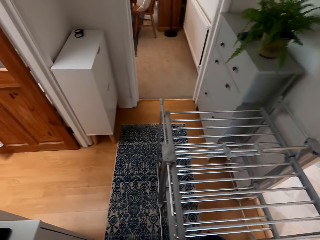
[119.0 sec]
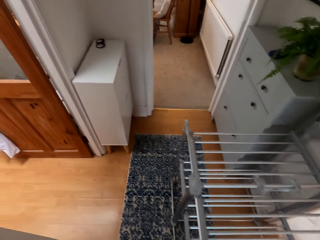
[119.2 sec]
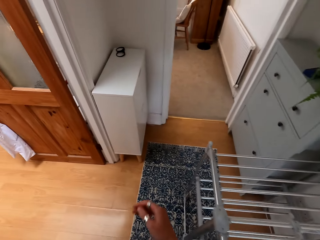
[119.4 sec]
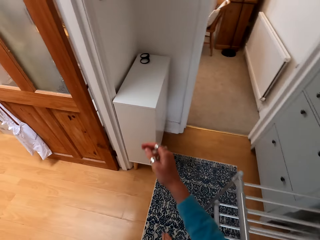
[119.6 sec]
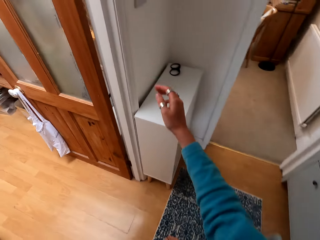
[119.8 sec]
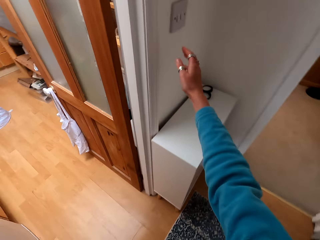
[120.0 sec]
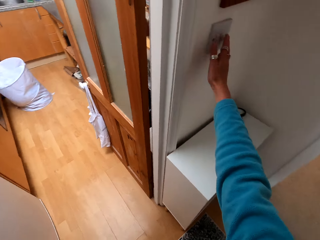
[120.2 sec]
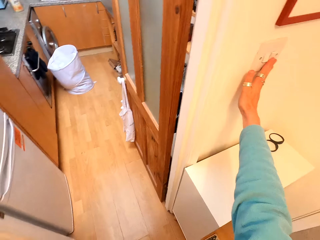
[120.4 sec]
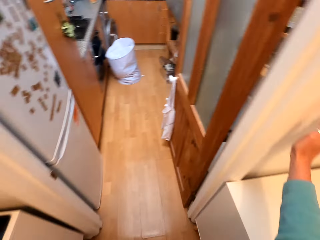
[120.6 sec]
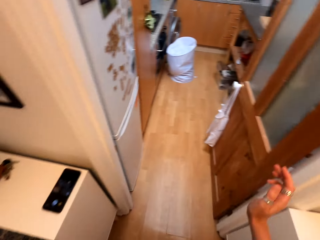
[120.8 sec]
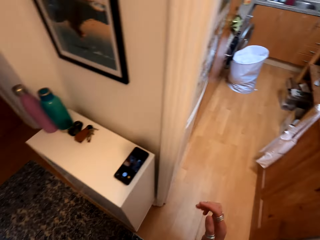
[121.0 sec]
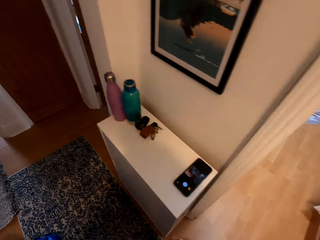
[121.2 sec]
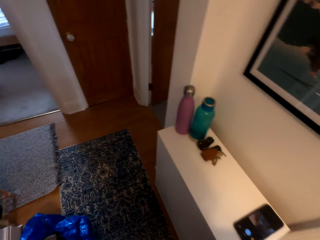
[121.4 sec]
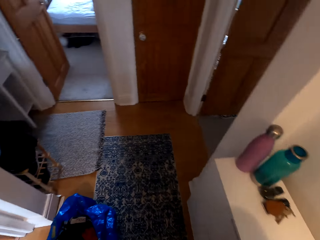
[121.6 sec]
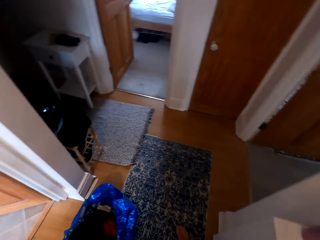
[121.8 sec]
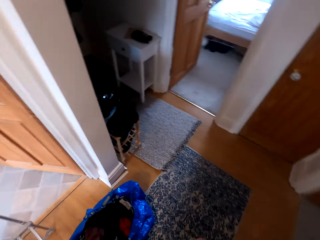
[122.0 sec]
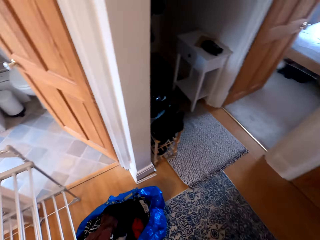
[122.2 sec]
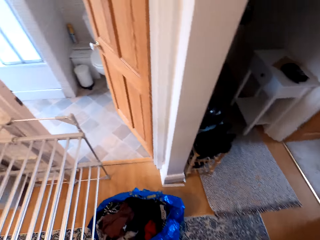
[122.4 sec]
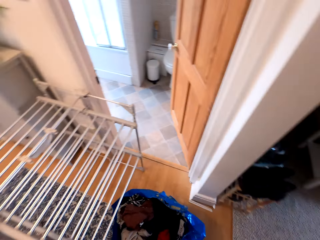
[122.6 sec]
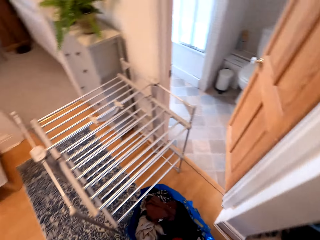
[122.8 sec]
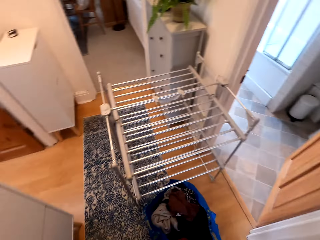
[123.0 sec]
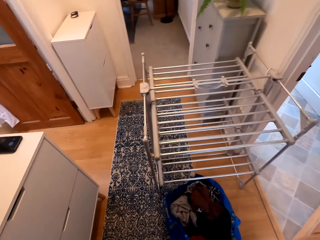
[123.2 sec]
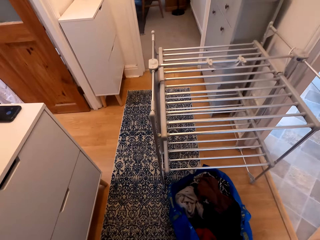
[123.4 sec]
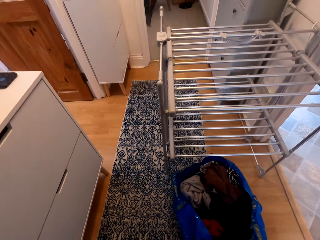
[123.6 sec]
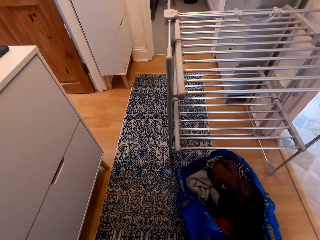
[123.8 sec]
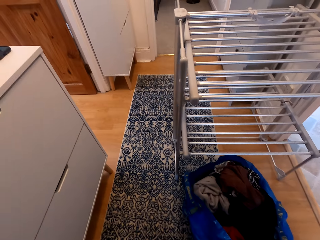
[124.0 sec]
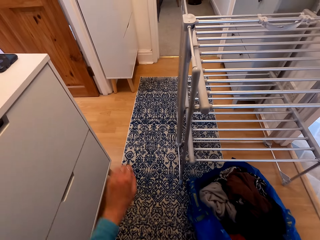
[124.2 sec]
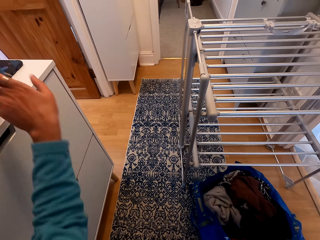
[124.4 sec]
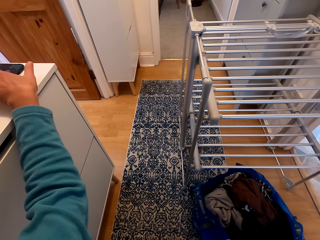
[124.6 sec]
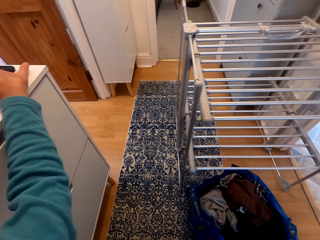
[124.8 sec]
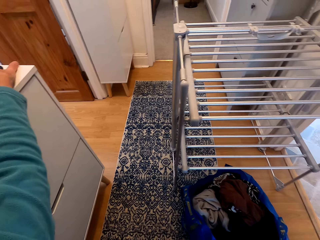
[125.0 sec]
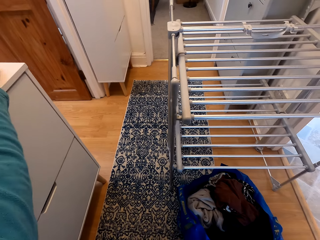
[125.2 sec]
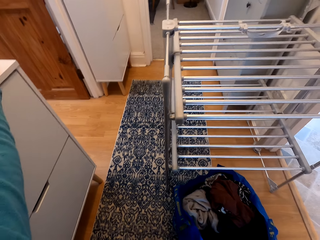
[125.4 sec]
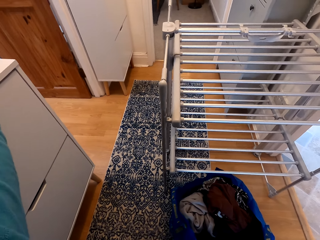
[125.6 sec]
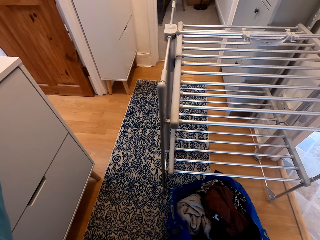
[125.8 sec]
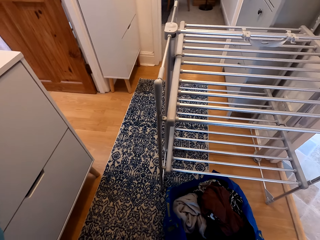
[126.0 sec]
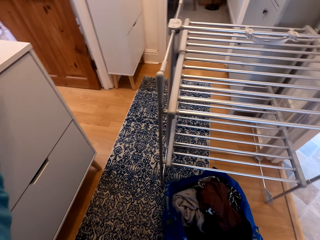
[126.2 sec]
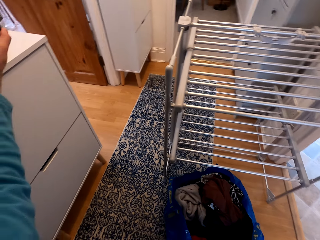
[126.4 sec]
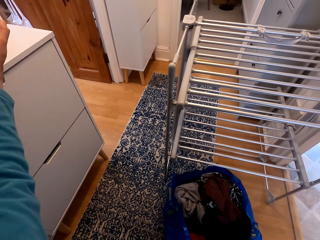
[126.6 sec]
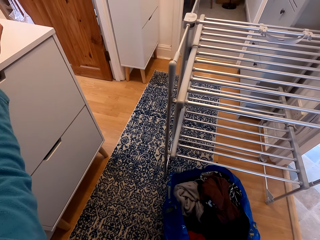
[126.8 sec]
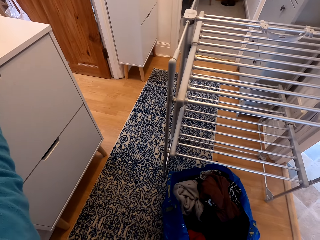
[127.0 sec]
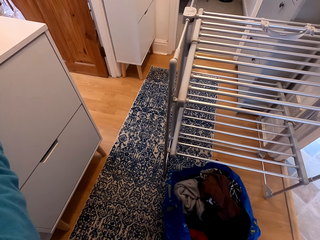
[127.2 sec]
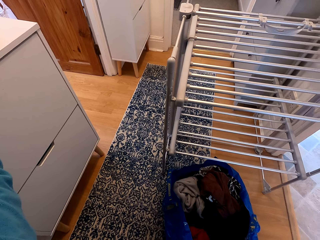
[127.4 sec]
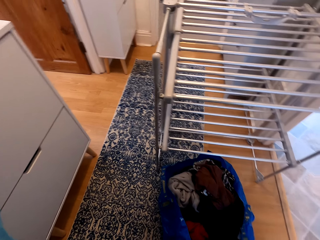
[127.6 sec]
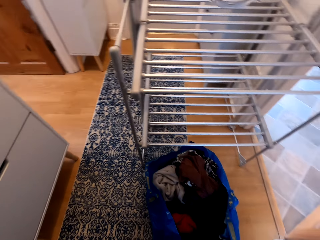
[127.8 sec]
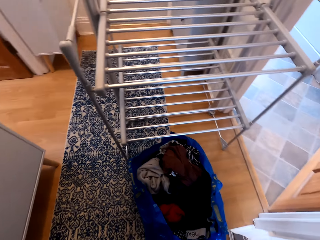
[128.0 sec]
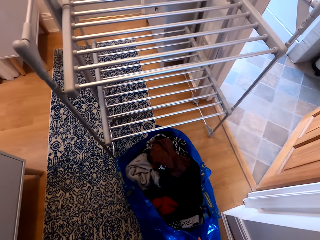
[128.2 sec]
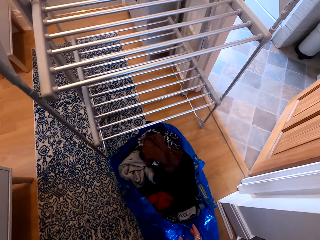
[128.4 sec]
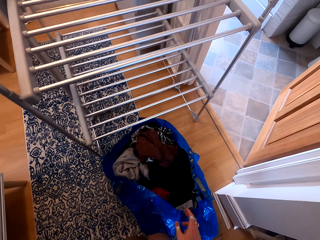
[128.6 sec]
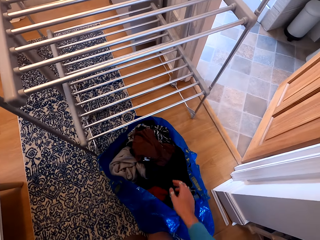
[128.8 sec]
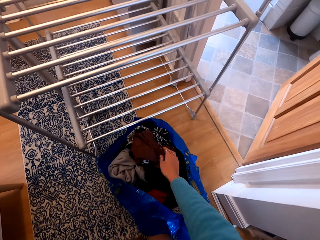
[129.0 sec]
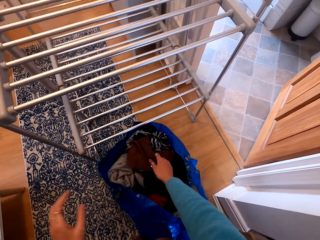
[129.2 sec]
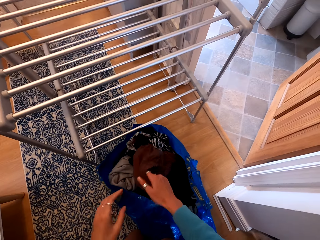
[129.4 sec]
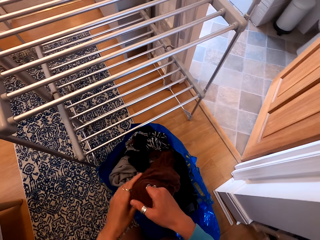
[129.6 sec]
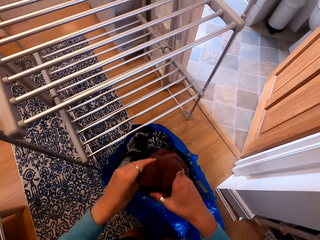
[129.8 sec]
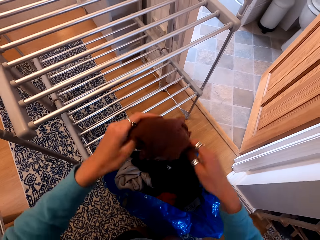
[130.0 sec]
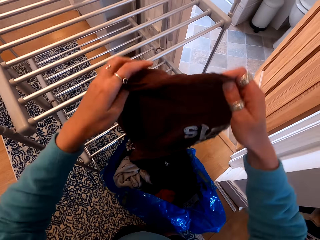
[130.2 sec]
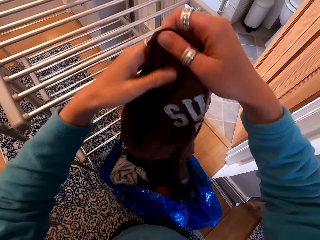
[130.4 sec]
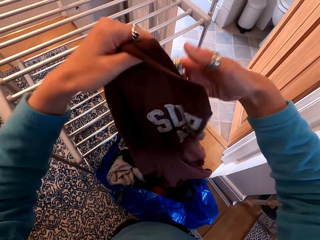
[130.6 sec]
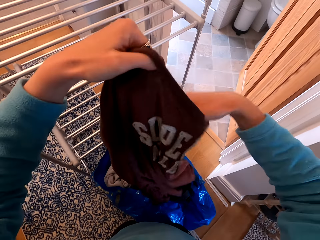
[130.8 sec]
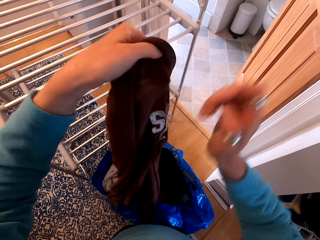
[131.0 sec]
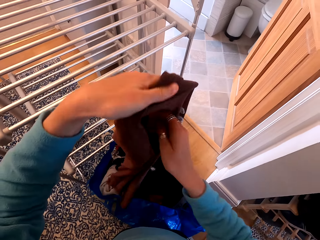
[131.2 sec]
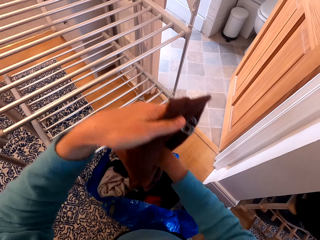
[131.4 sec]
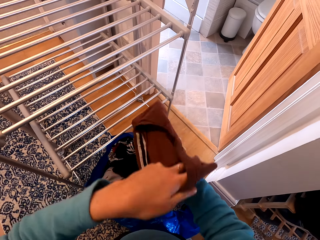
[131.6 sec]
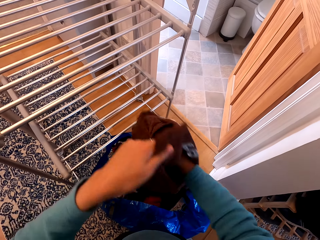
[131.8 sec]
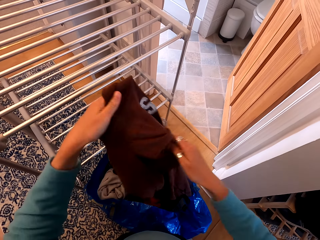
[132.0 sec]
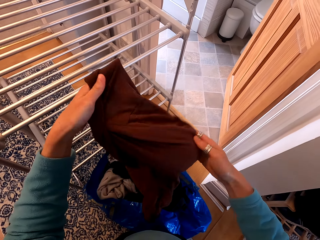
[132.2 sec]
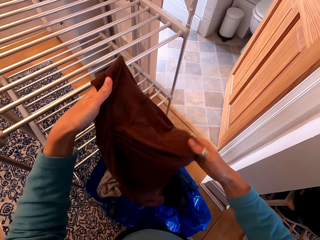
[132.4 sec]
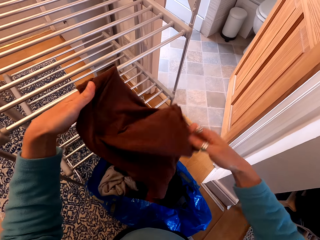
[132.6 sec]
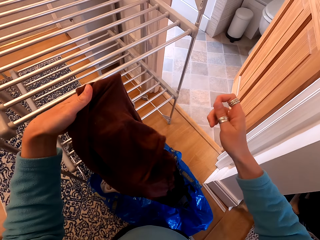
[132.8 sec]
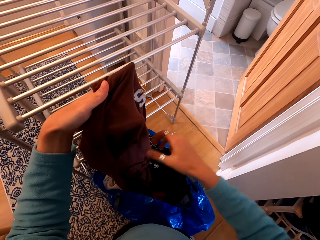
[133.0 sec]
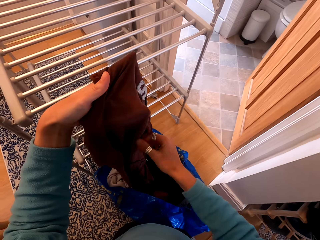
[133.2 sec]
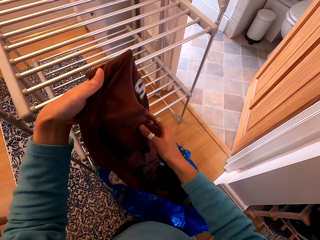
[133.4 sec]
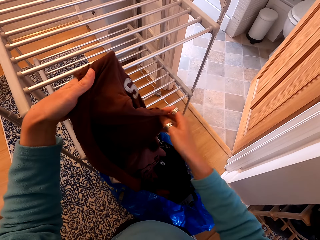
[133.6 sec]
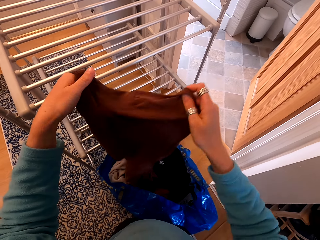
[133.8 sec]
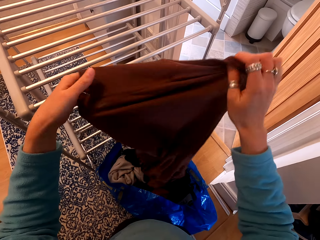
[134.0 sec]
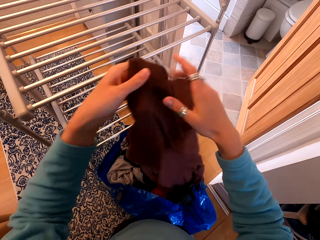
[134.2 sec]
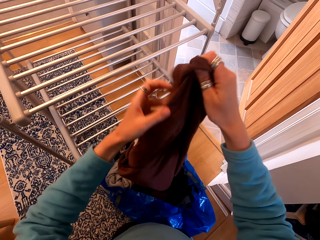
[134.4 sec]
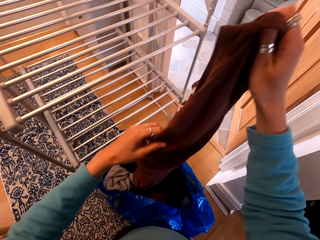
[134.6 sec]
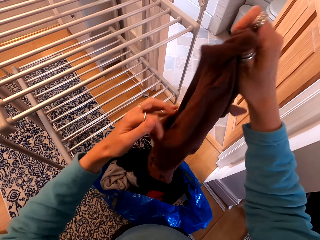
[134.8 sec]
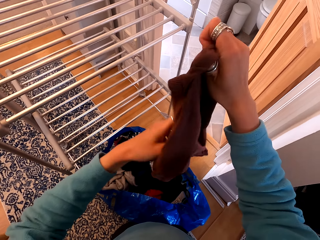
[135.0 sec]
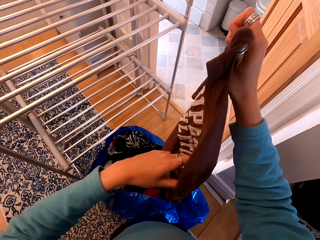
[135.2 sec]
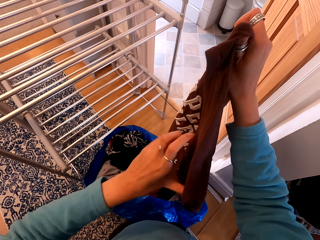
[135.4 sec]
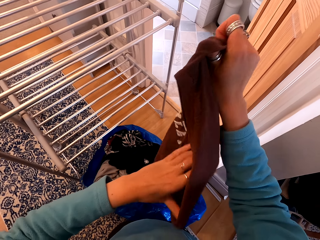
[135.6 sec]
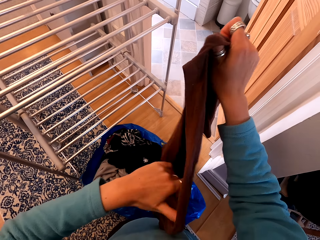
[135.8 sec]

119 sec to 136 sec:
The camera wearer walks around the house. They switch on the light, turn around and bend down. They use the phone. They pick up the phone. They pick up a cloth and unfold the cloth.

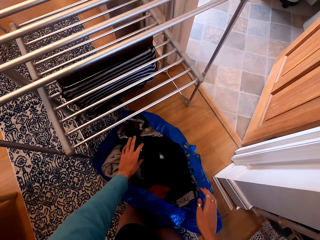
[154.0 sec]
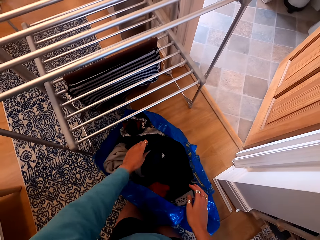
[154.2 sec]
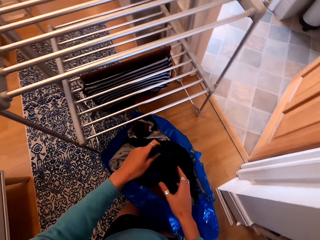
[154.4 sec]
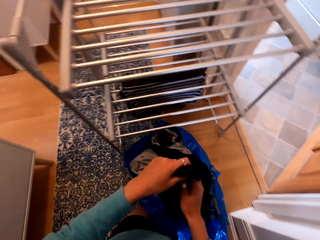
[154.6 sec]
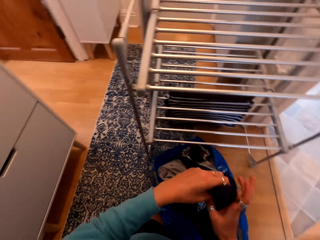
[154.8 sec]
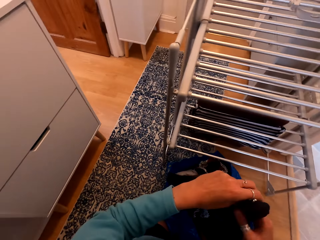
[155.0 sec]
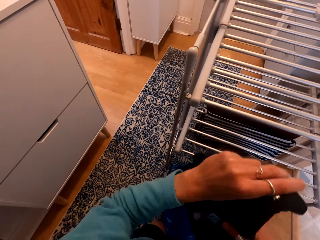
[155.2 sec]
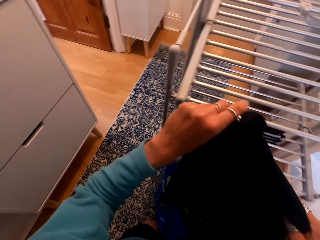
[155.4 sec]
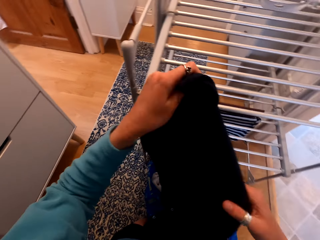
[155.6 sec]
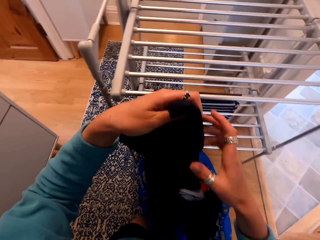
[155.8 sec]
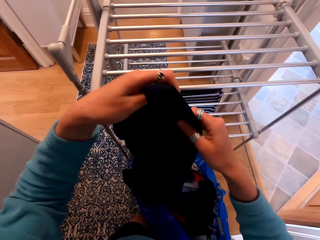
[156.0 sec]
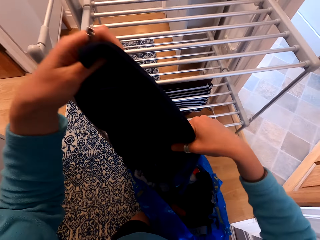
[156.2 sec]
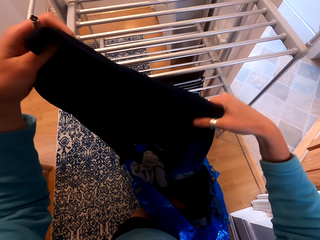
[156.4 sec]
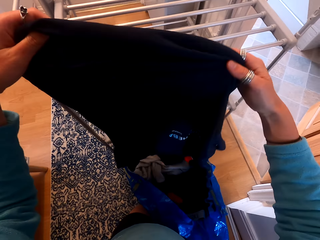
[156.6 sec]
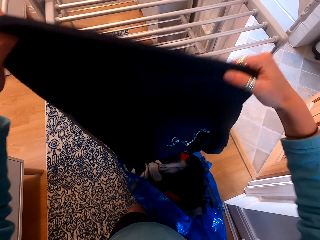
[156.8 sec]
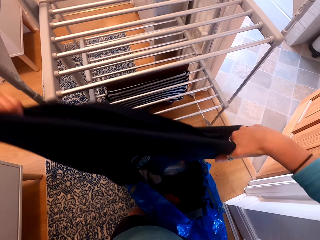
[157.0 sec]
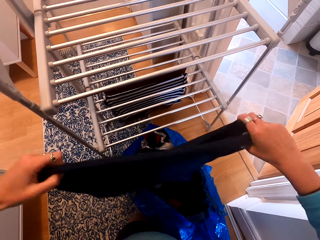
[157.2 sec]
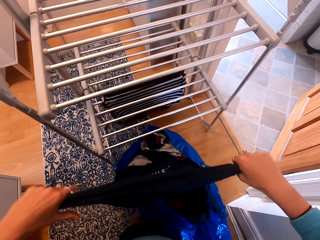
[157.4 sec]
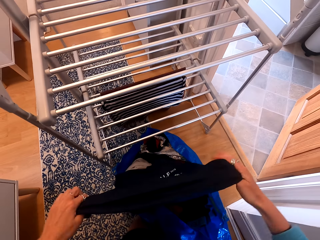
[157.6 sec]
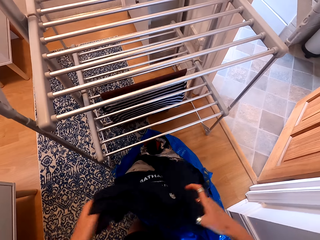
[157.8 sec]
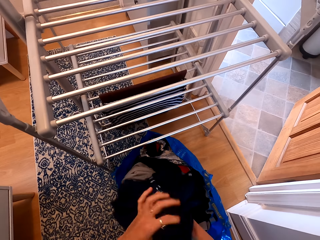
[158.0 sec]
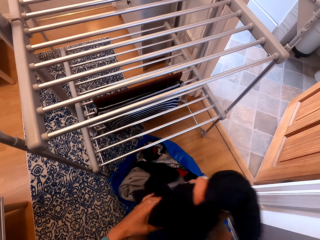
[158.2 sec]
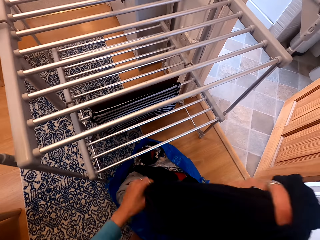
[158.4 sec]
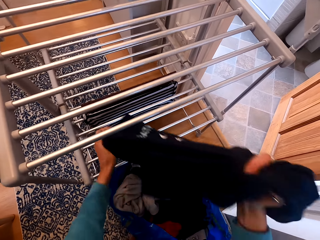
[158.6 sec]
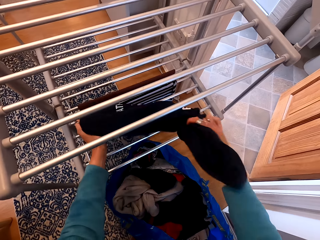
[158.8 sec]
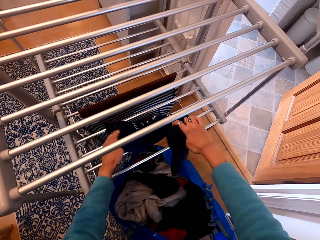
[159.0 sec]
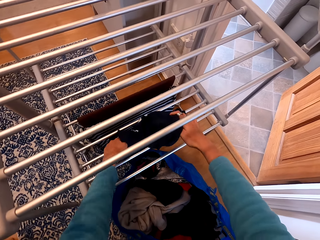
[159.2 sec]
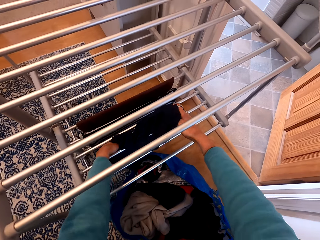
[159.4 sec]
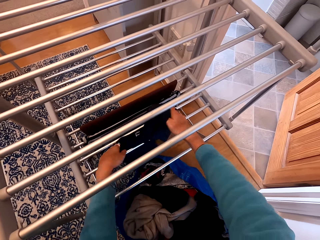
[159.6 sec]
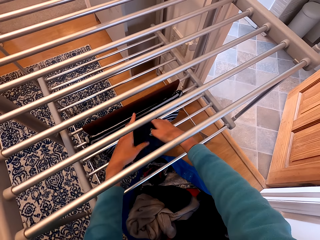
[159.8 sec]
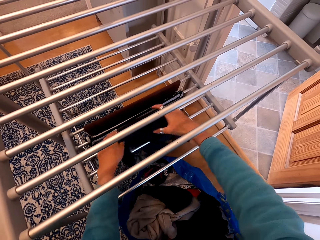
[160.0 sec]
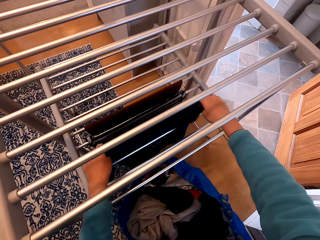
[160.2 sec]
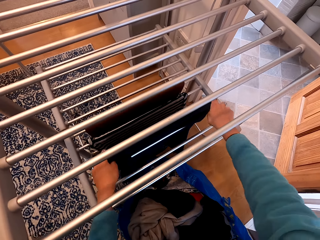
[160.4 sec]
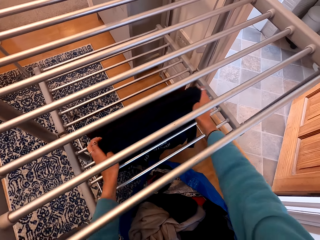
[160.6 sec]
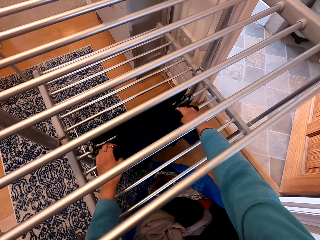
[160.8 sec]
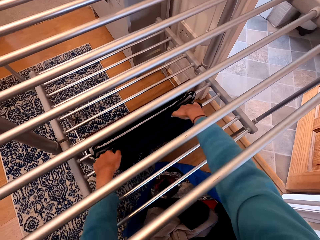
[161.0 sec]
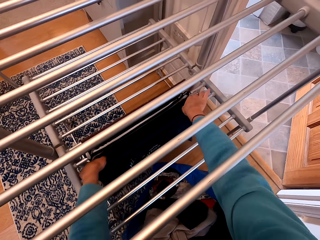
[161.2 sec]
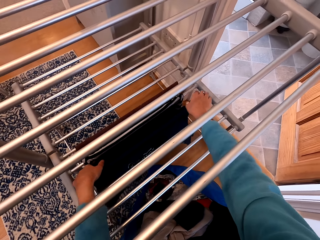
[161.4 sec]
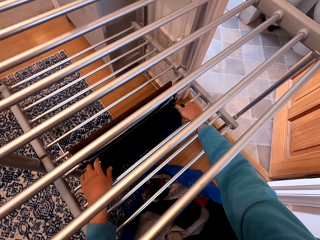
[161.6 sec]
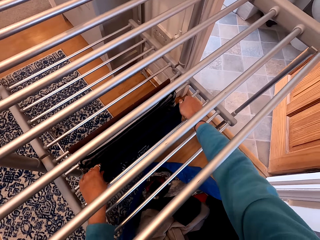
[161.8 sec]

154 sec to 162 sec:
The camera wearer picks up a cloth. They unfold the cloth. They hang the cloth on the clothes rack.
